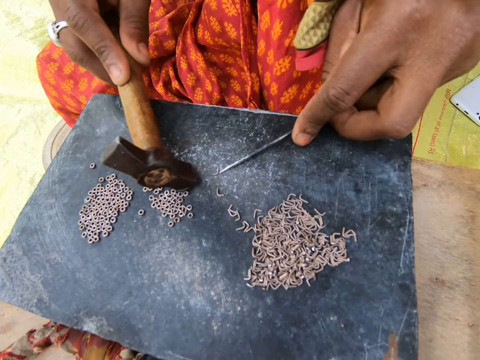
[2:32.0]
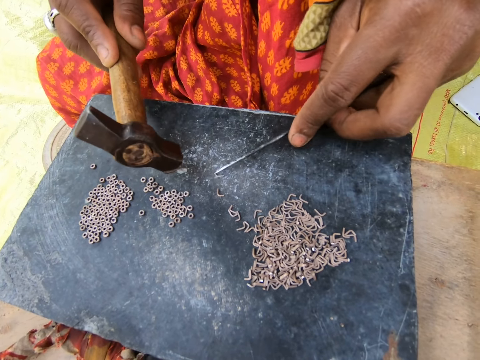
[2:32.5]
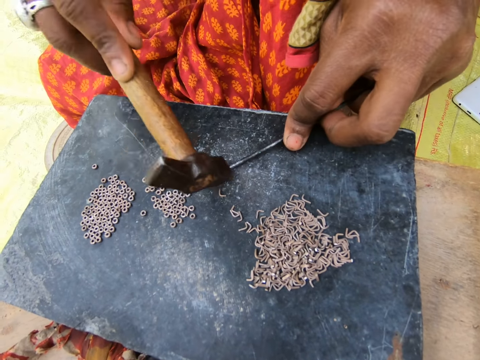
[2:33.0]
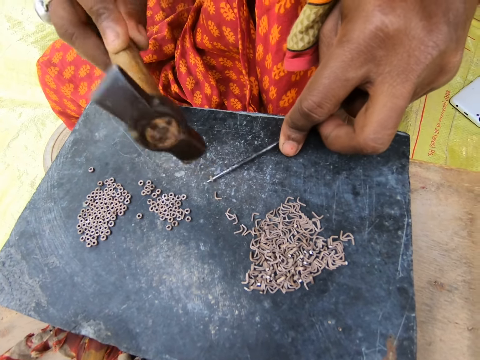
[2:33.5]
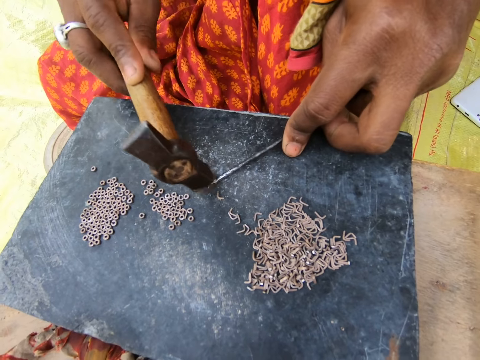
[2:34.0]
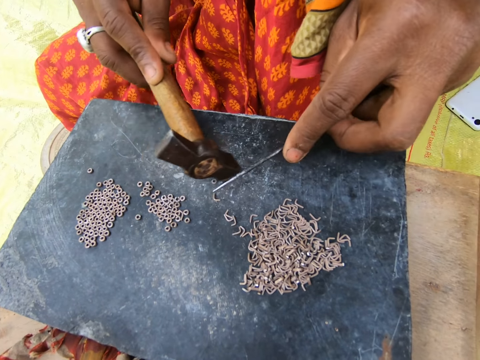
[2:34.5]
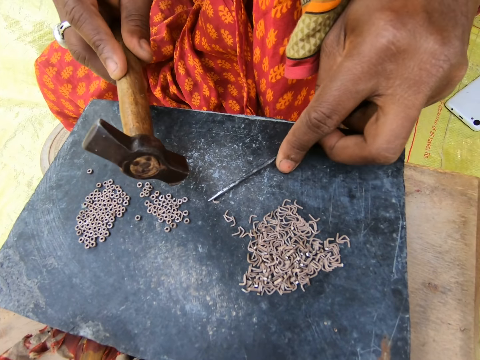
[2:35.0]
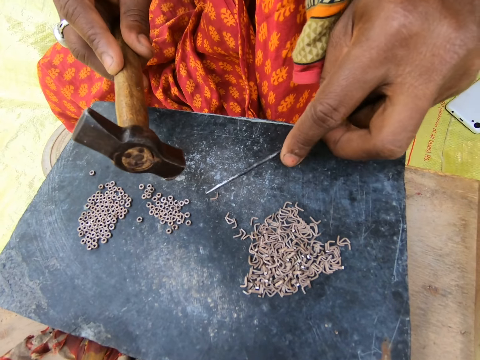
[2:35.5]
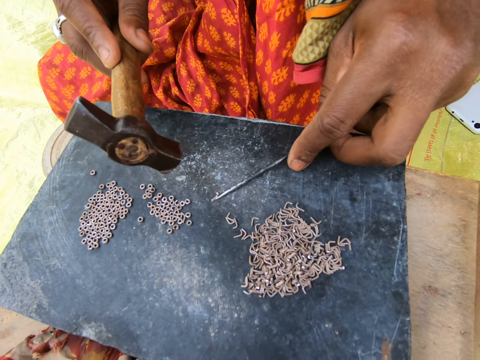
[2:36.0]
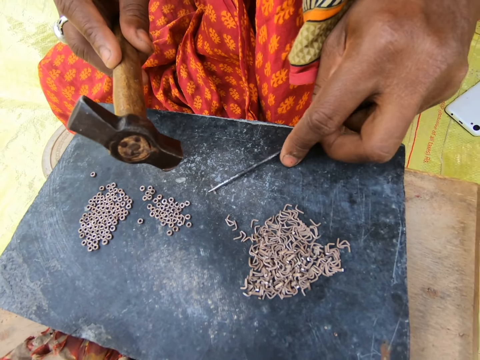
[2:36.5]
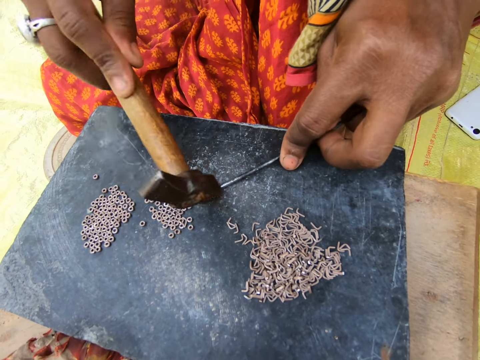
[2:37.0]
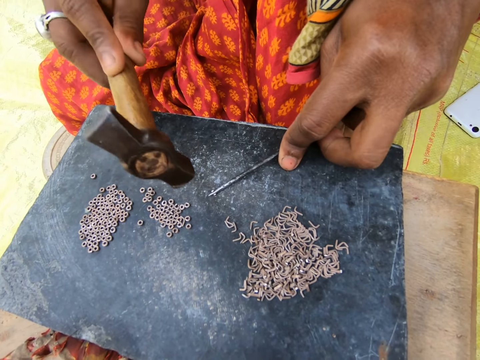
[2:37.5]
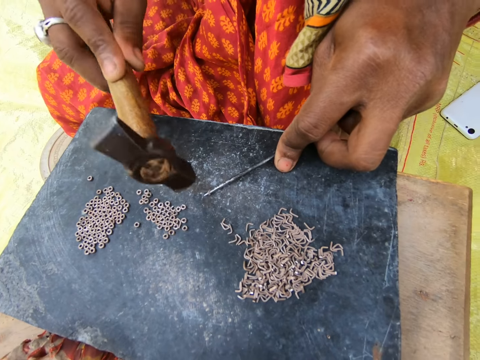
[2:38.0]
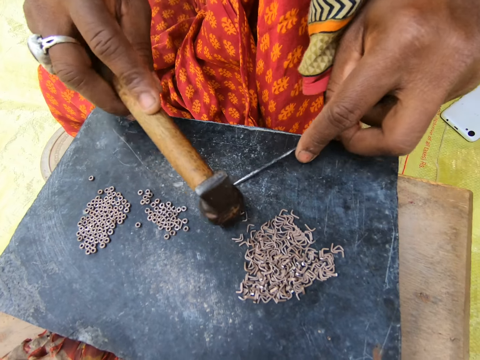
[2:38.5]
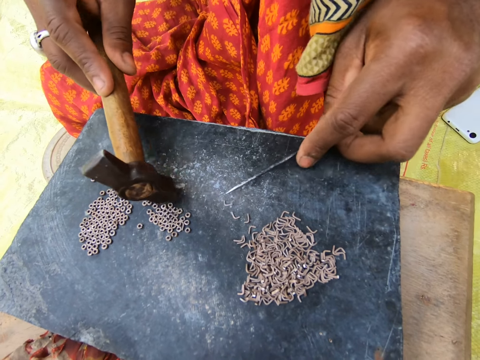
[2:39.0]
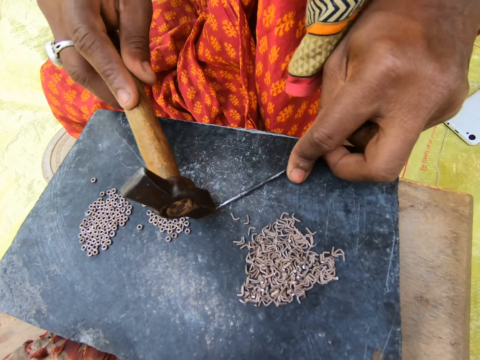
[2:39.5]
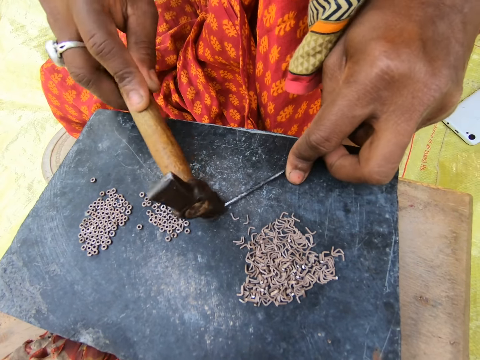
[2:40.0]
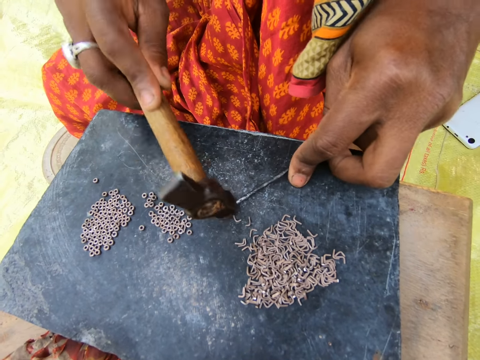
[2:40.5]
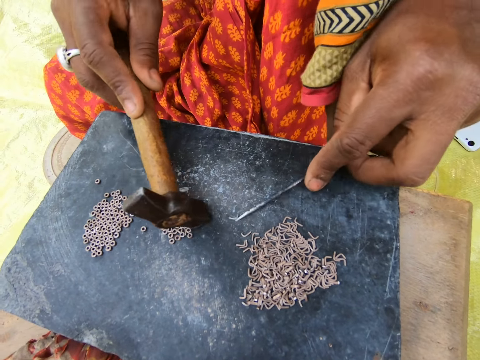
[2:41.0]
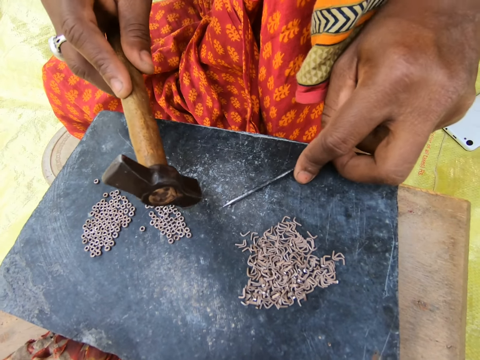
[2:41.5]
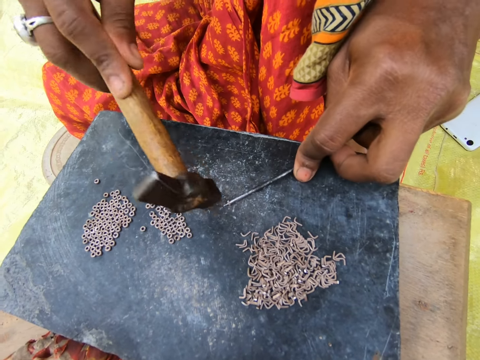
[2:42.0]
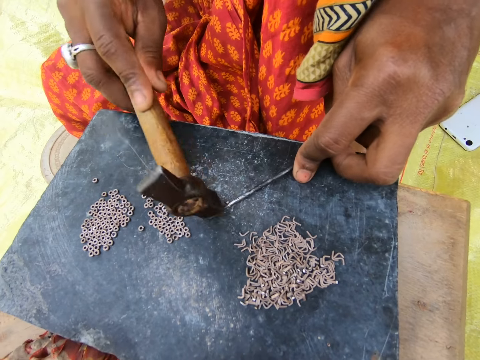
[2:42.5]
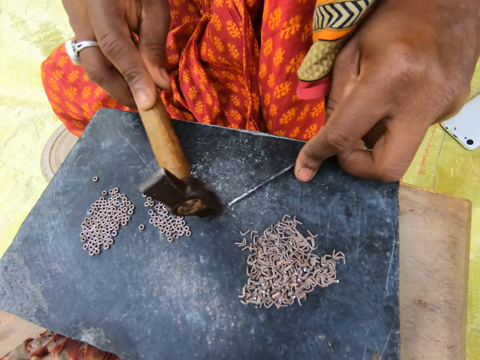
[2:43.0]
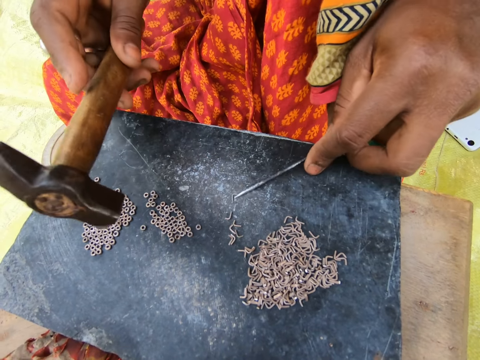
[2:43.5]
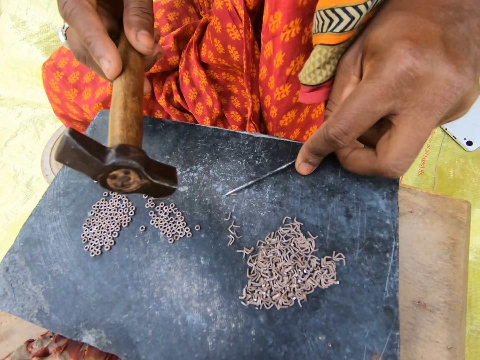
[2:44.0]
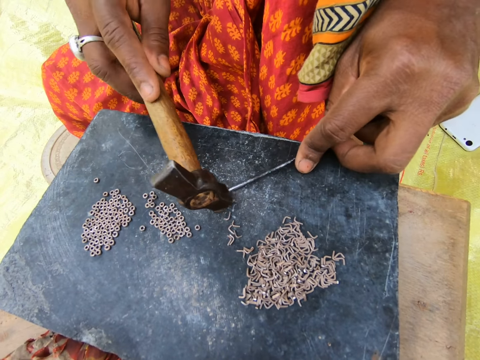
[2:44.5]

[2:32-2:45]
A woman moves pieces of metal on the board. The woman hits a metal with a hammer. The woman moves the pieces of metal on the board. The woman hits the metal with the hammer. The woman moves the pieces of metal on the board. The woman hits the metal with the hammer. The woman moves the pieces of metal on the board. The woman hits the metal with the hammer. The woman moves the pieces of metal on the board.

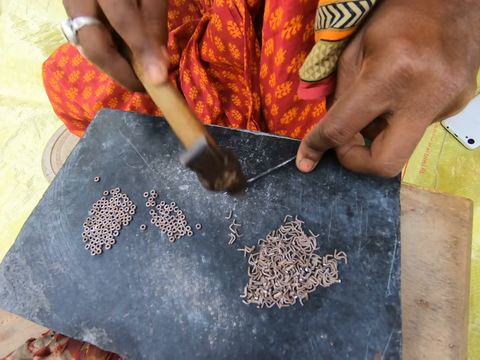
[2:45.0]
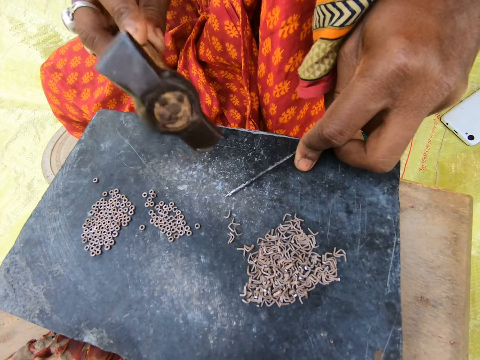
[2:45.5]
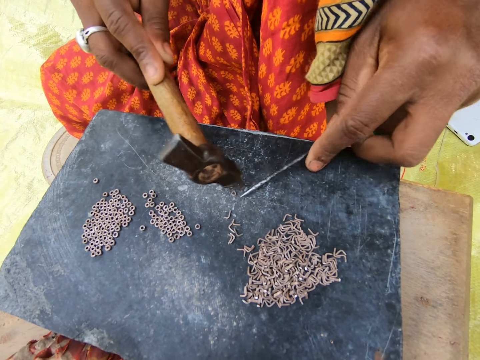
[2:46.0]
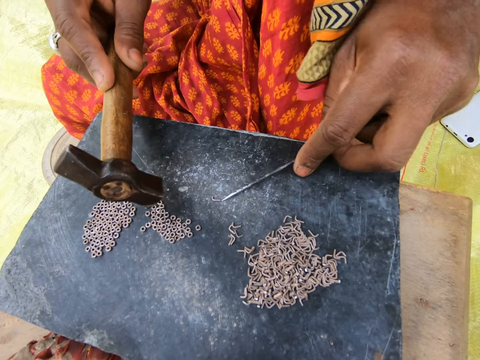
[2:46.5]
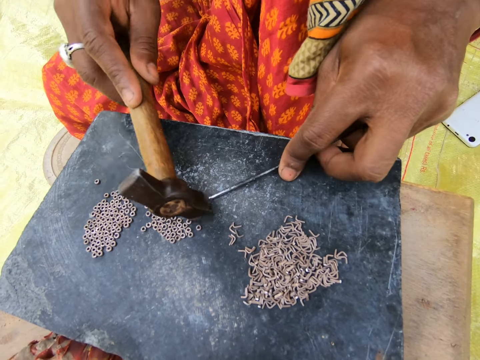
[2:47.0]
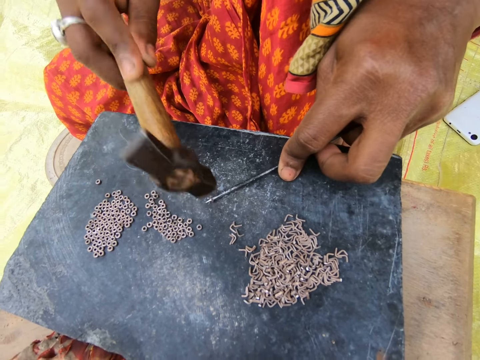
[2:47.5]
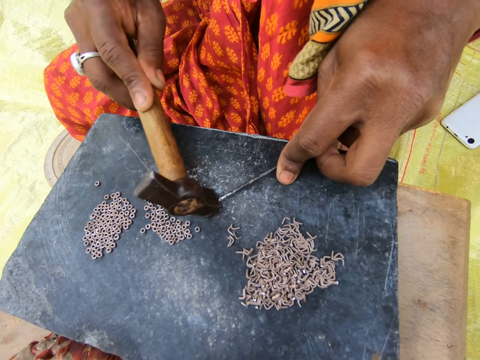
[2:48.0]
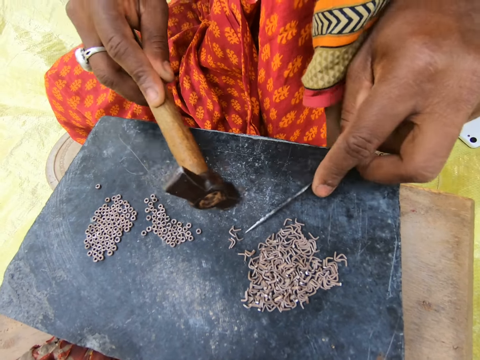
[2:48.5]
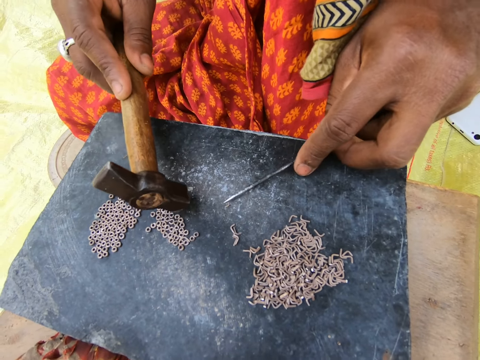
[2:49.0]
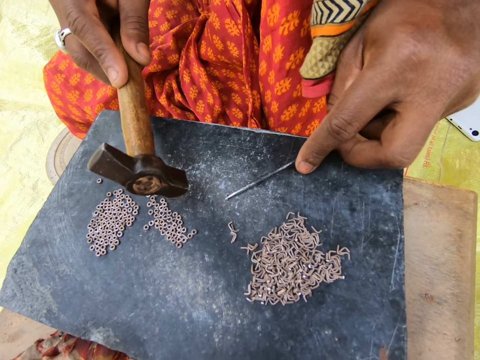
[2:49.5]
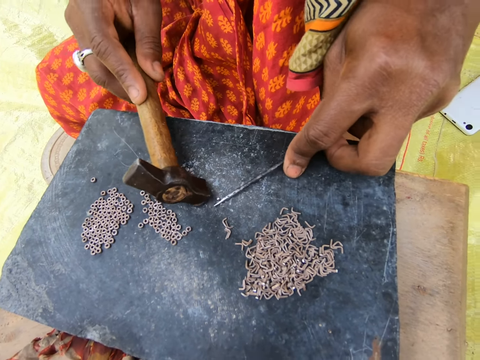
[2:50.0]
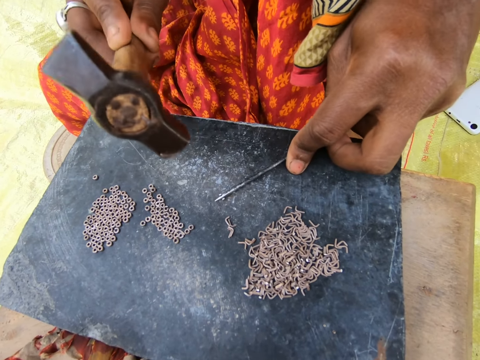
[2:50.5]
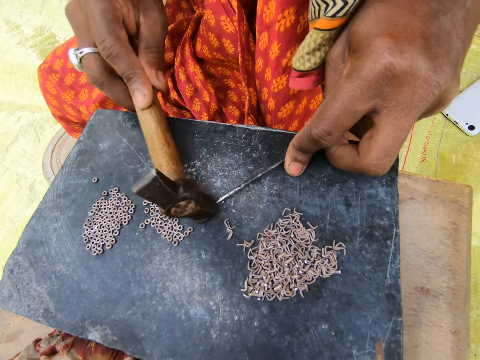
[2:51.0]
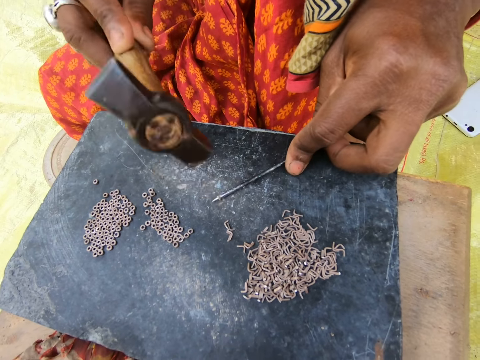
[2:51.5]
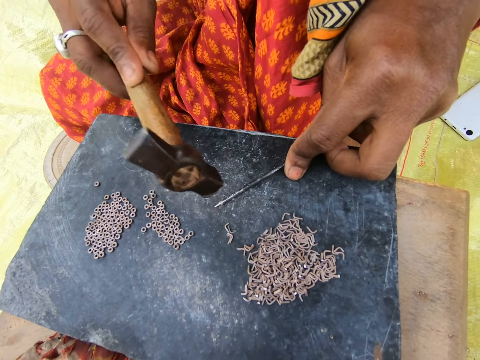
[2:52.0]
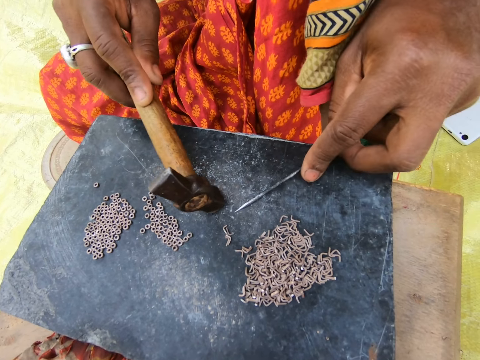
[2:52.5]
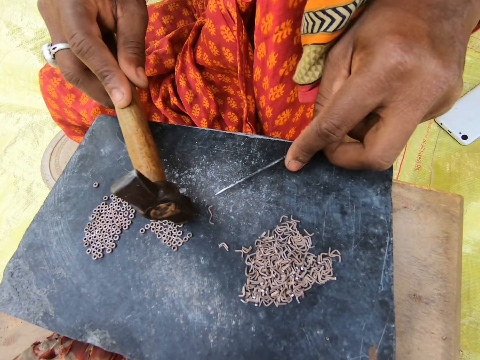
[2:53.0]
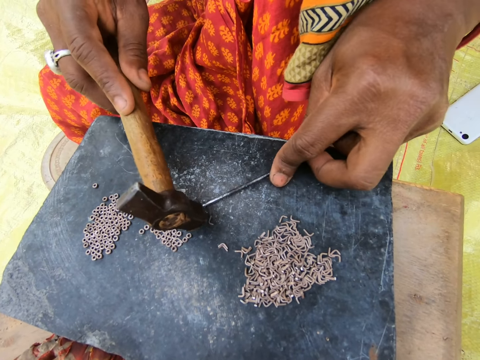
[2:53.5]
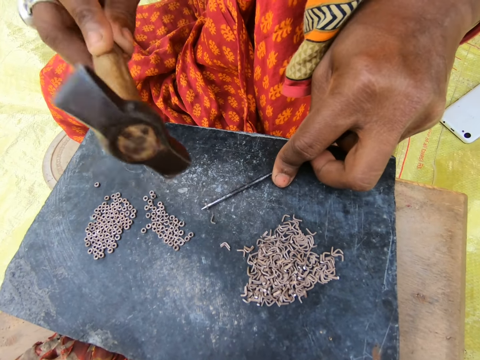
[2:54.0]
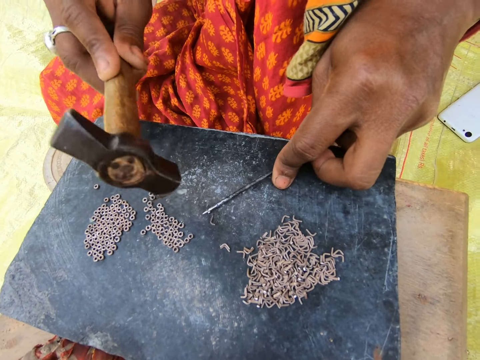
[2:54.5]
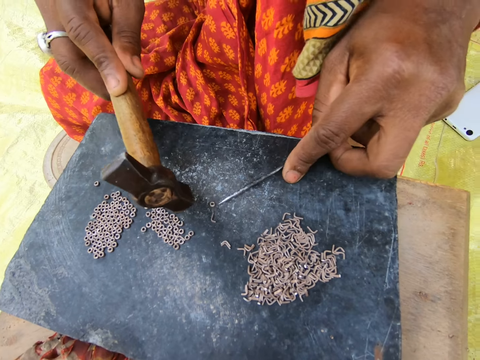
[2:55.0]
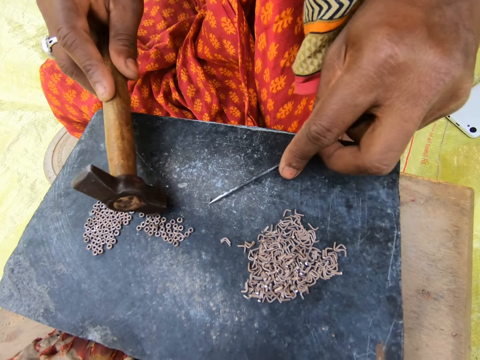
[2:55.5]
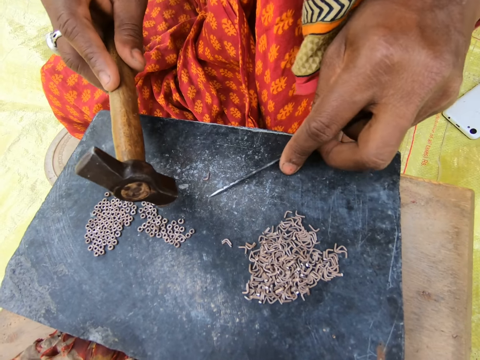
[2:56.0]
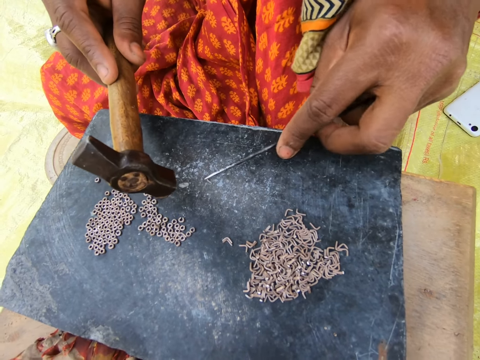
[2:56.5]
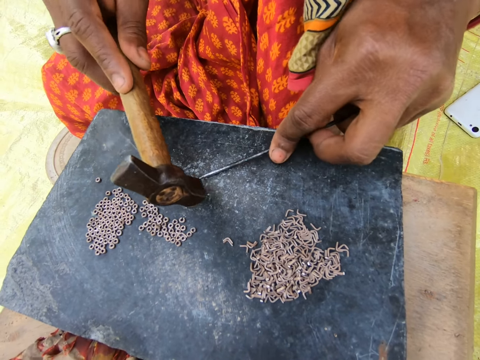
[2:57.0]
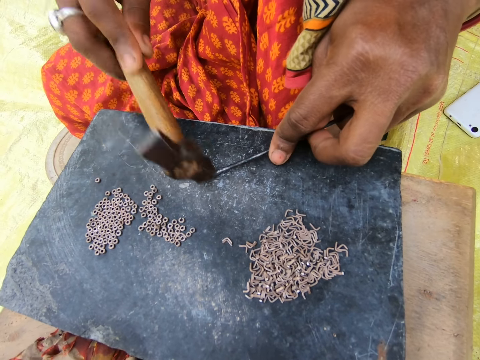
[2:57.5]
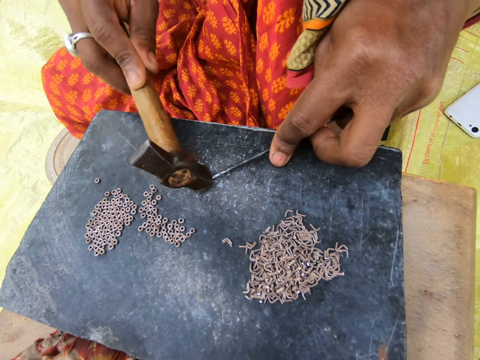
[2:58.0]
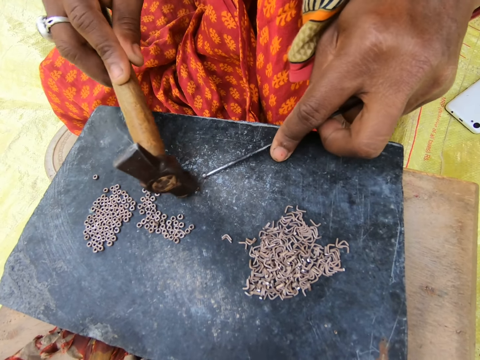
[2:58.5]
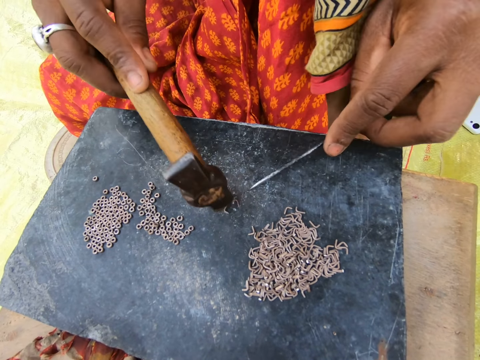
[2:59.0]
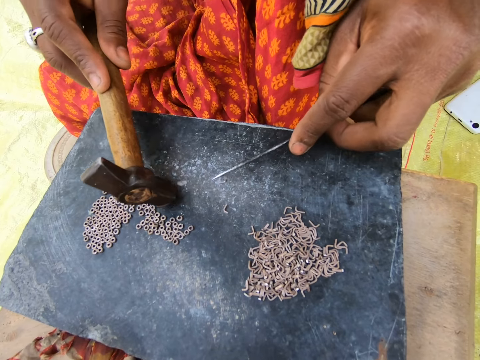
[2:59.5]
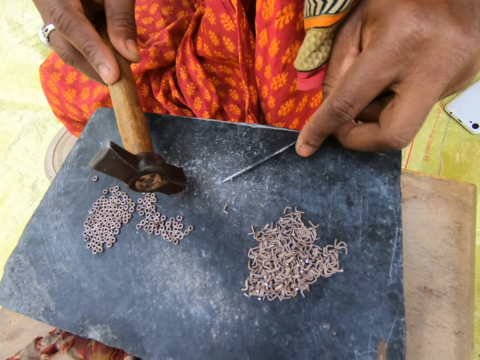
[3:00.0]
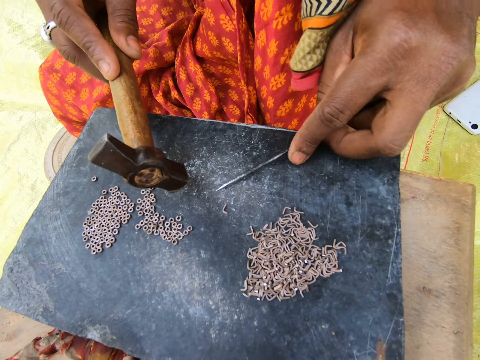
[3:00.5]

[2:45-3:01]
A woman hits a metal with a hammer. The woman moves pieces of metal on the board. The woman hits the metal with the hammer. The woman moves the pieces of metal on the board. The woman hits the metal with the hammer. The woman moves the pieces of metal on the board. The woman hits the metal with the hammer. The woman moves the pieces of metal on the board. The woman hits the metal with the hammer. The woman moves the pieces of metal on the board.
